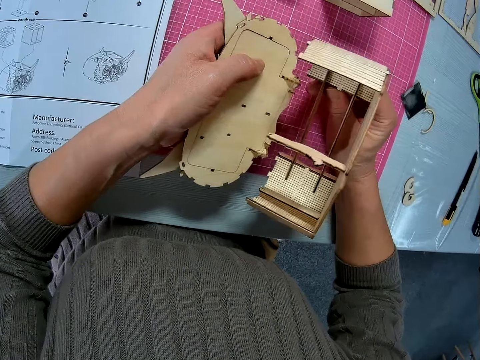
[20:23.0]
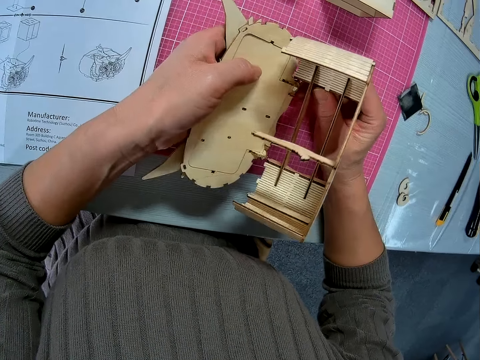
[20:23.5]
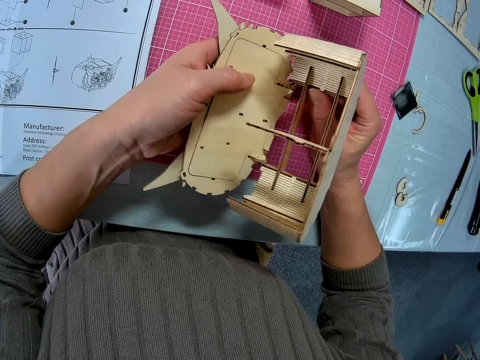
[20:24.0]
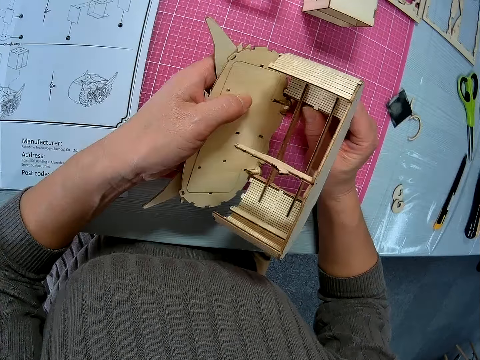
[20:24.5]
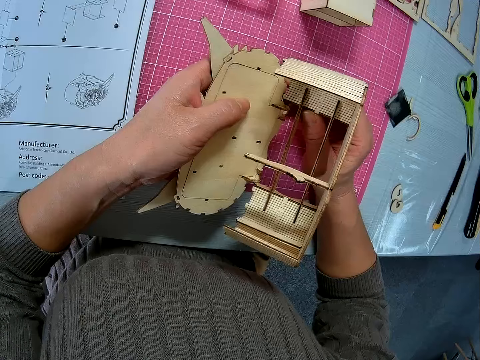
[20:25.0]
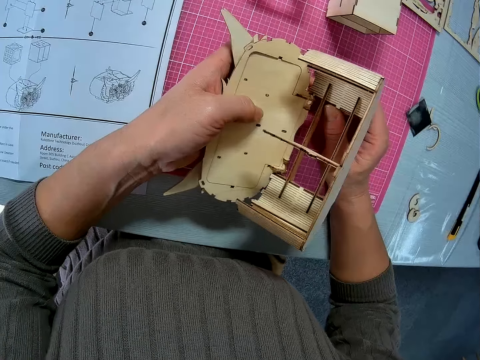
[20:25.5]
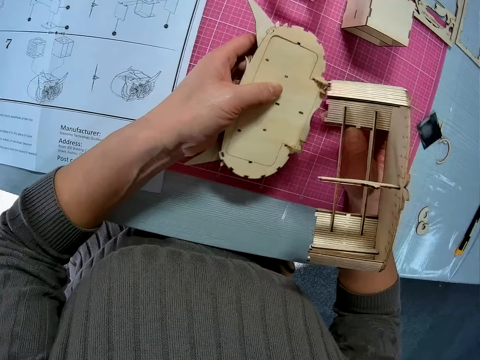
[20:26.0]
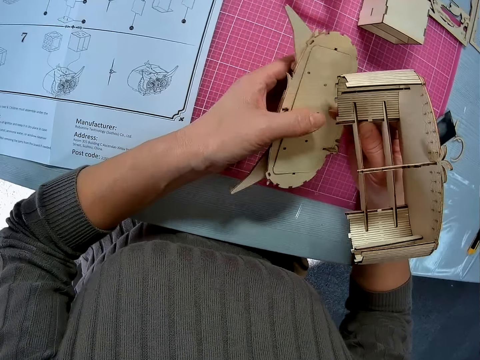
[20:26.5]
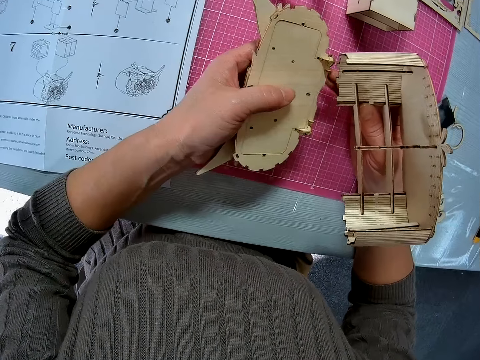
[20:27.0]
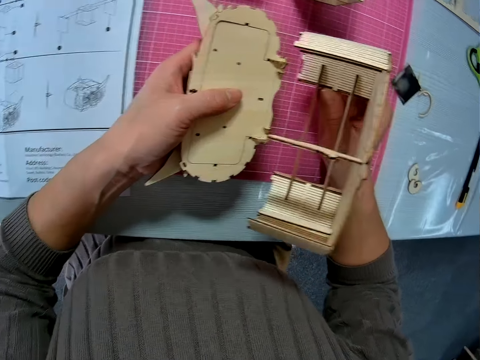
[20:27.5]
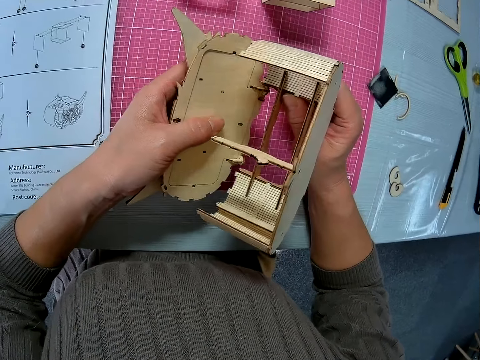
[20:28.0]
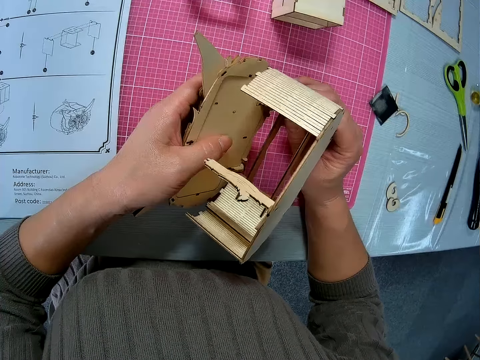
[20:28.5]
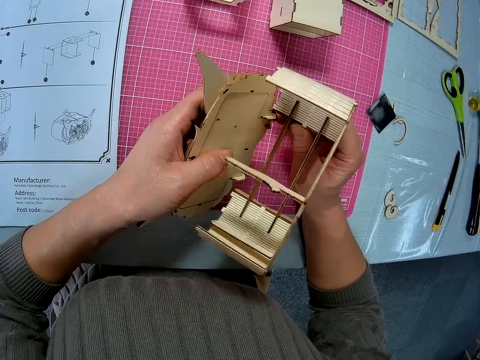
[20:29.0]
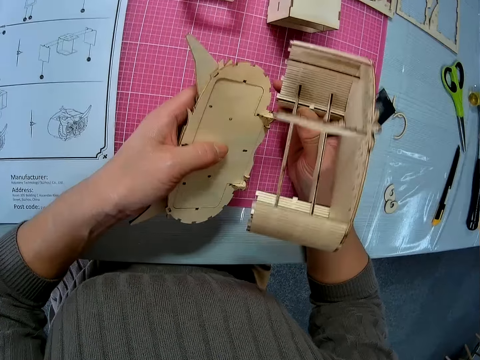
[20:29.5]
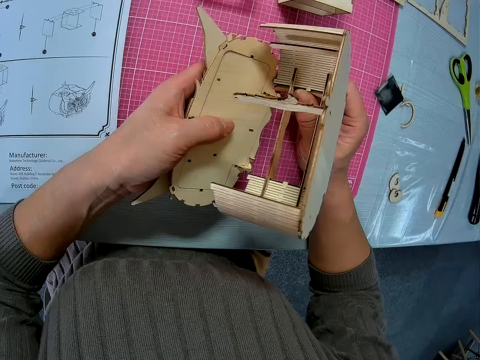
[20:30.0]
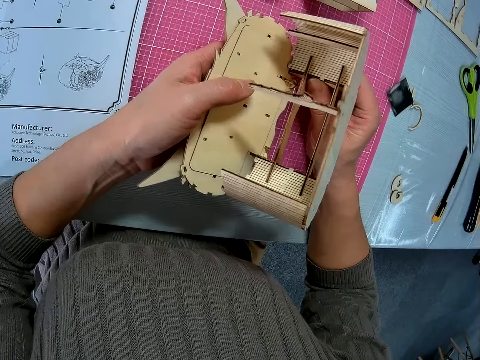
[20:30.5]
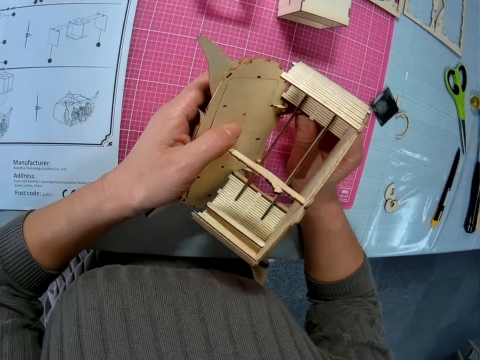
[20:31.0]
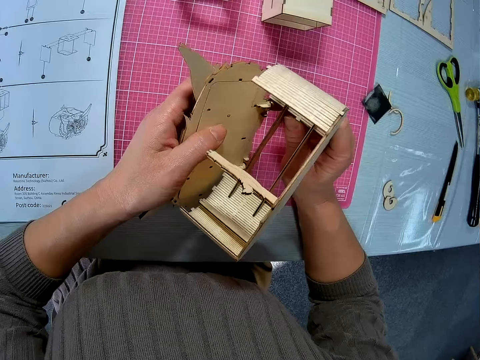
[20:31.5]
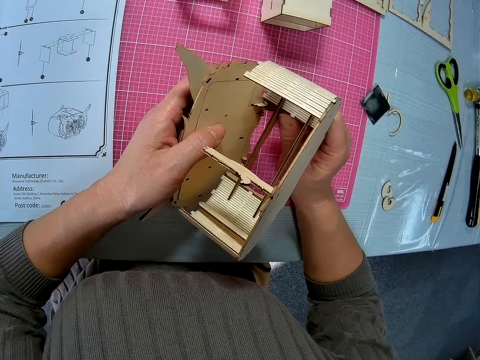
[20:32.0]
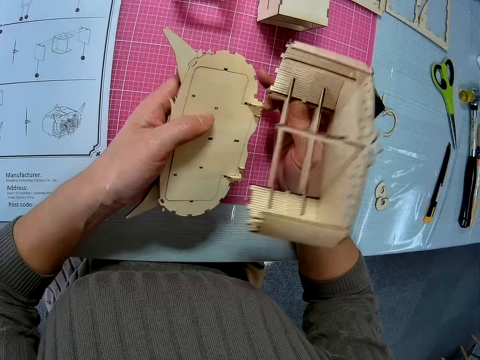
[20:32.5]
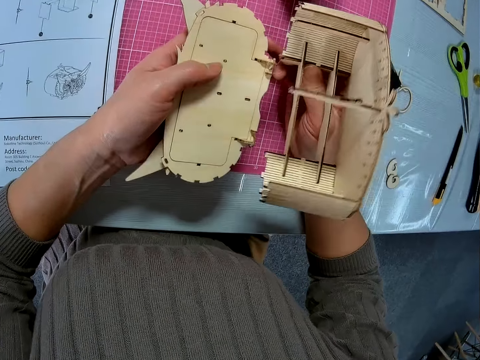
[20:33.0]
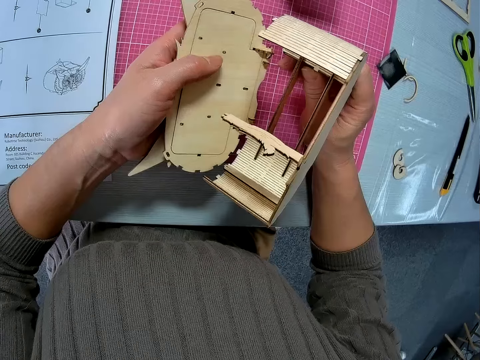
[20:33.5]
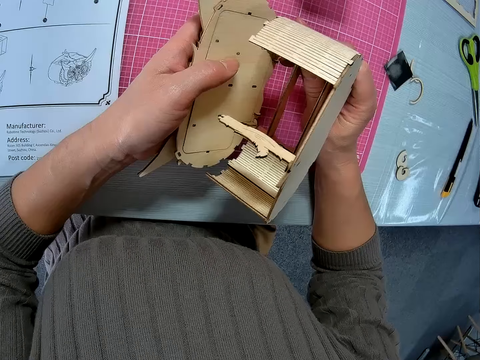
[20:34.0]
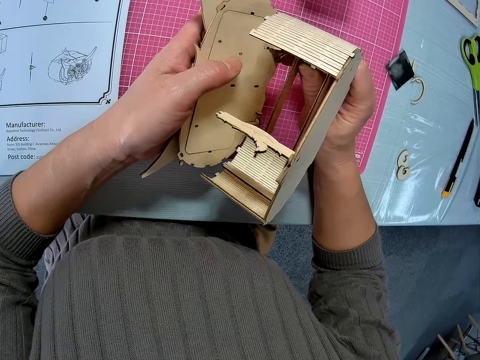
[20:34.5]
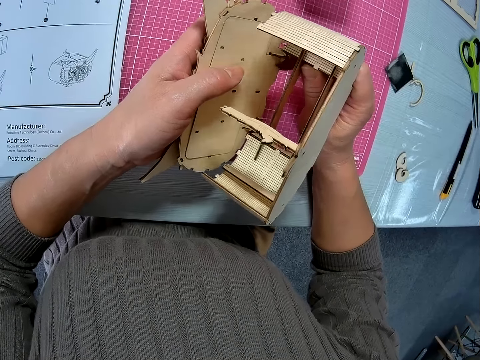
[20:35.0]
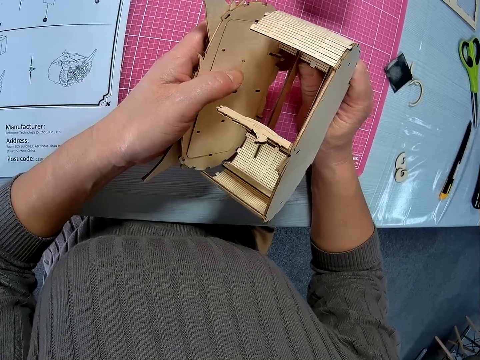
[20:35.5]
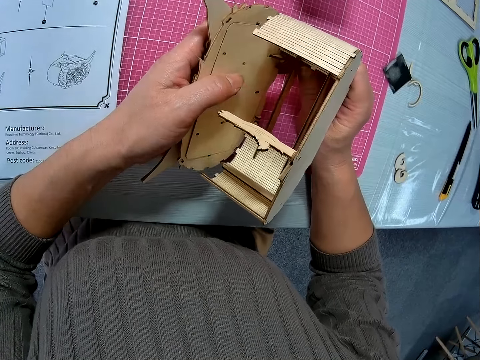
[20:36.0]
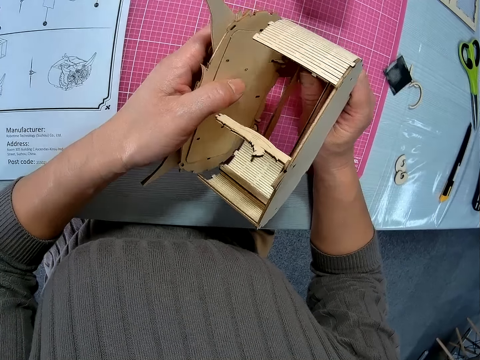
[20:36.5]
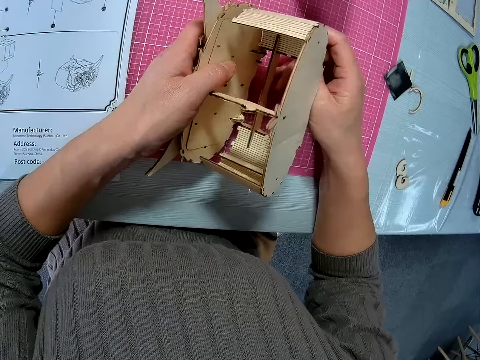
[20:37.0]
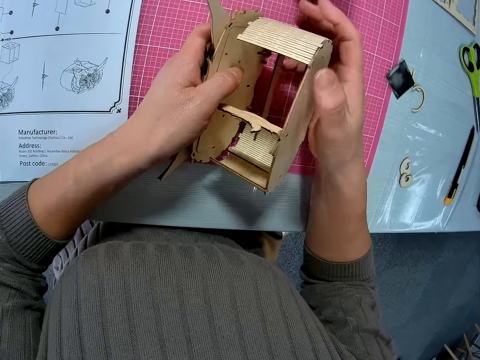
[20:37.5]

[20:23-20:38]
The camera wearer fixes the wooden parts together.

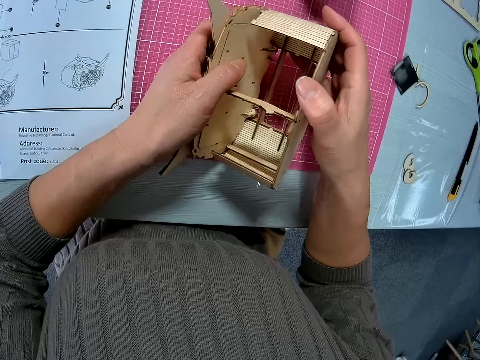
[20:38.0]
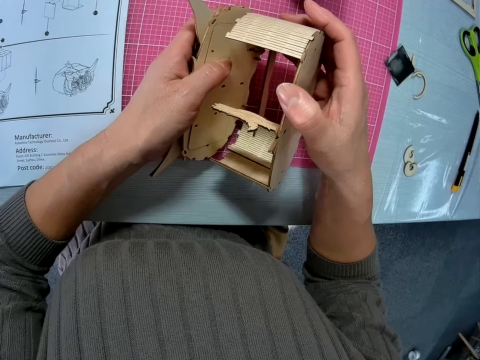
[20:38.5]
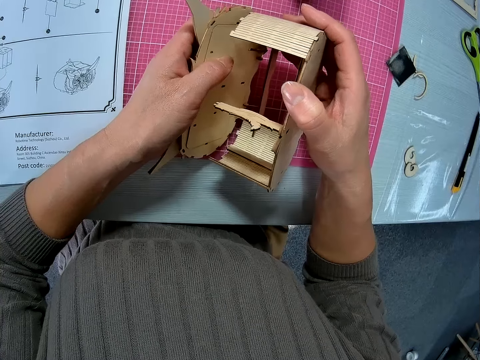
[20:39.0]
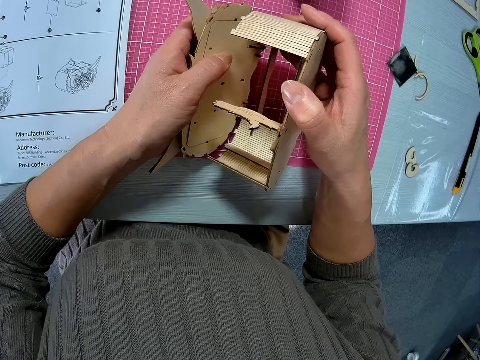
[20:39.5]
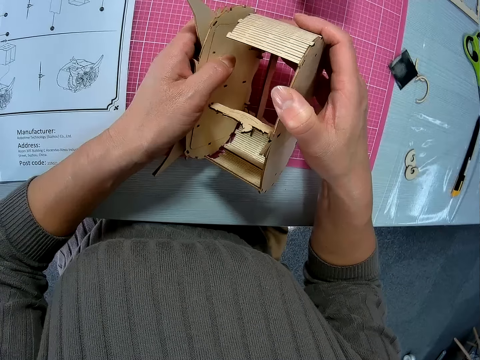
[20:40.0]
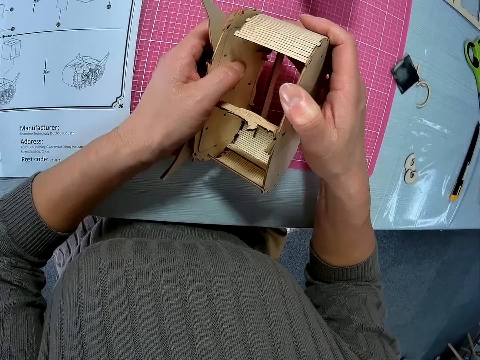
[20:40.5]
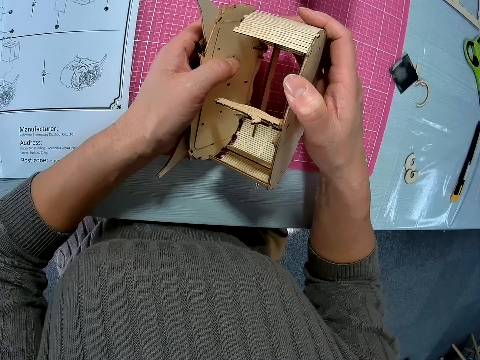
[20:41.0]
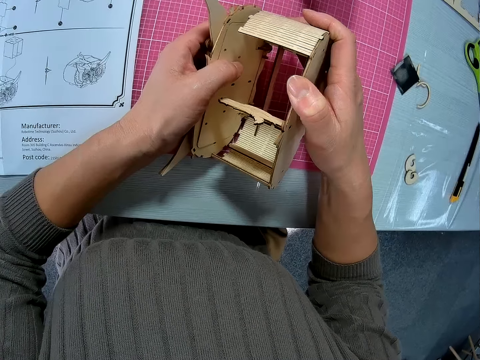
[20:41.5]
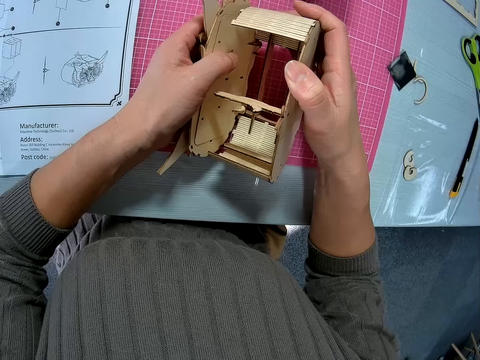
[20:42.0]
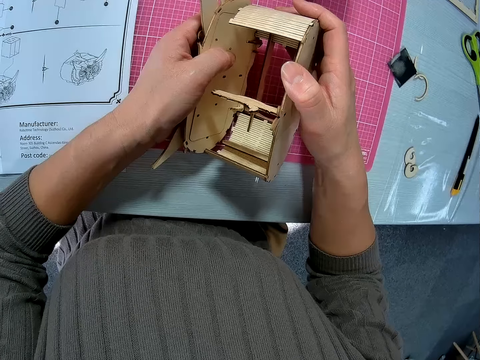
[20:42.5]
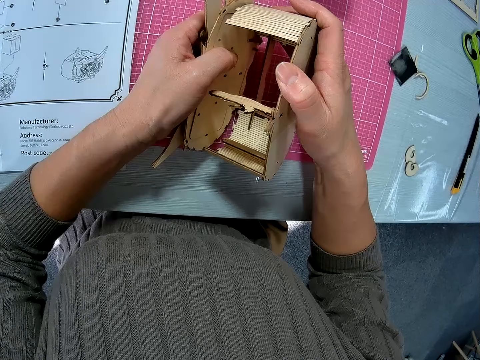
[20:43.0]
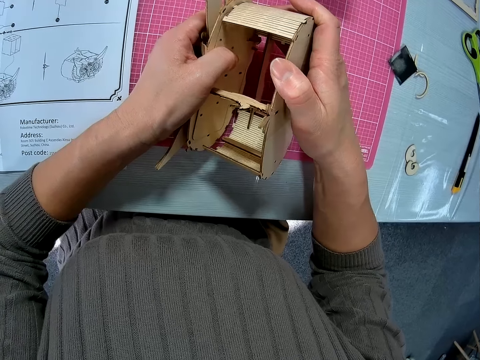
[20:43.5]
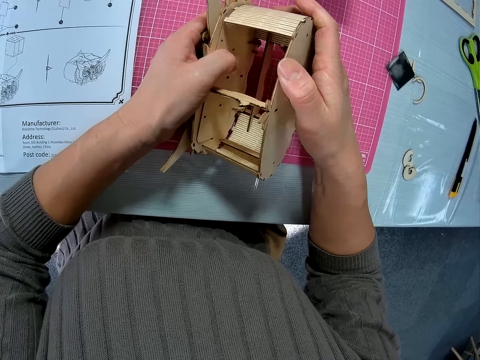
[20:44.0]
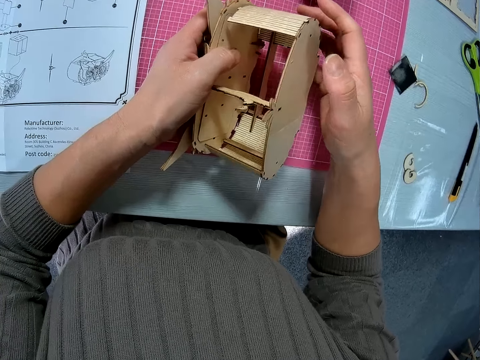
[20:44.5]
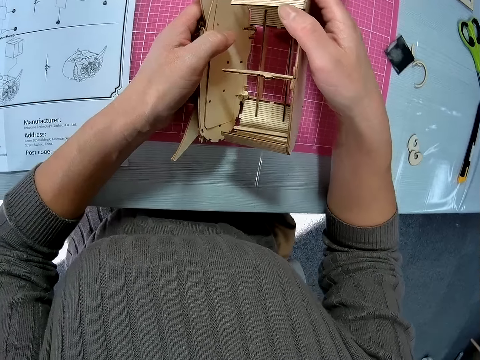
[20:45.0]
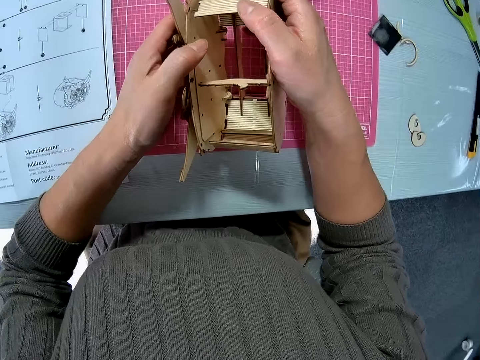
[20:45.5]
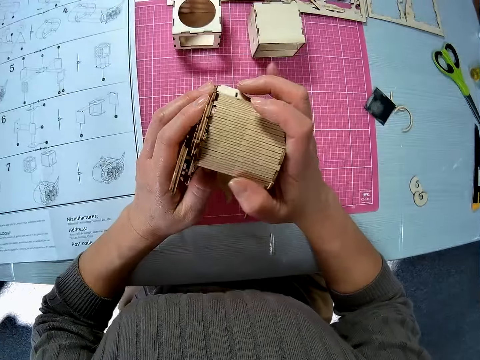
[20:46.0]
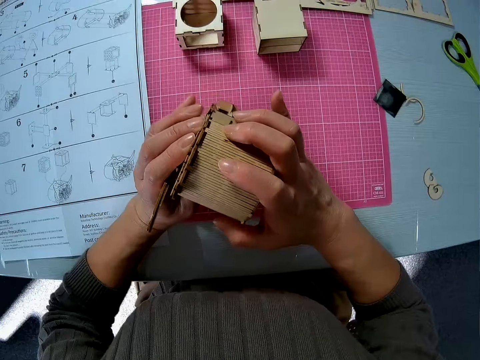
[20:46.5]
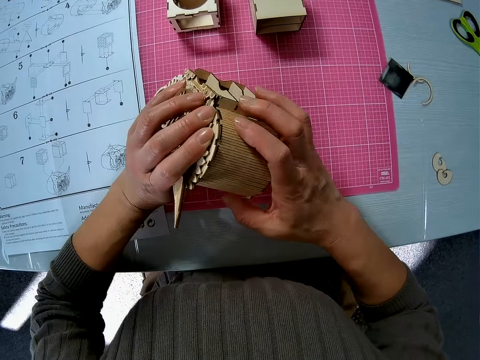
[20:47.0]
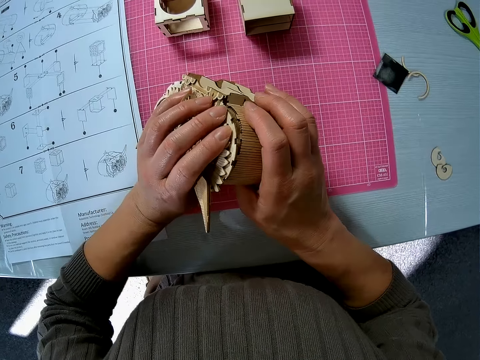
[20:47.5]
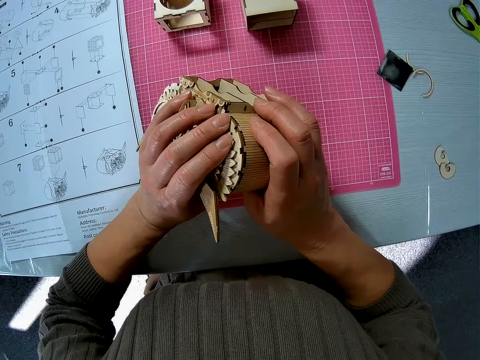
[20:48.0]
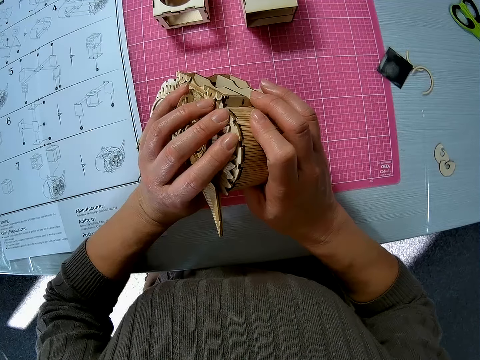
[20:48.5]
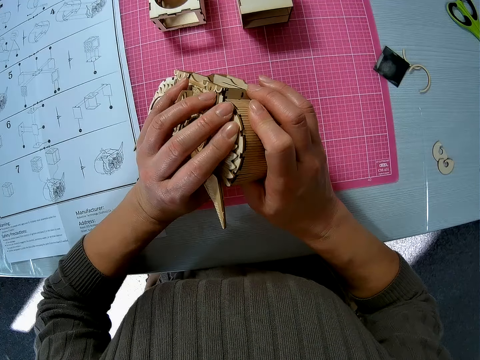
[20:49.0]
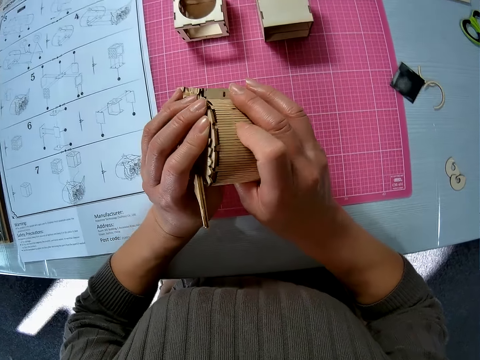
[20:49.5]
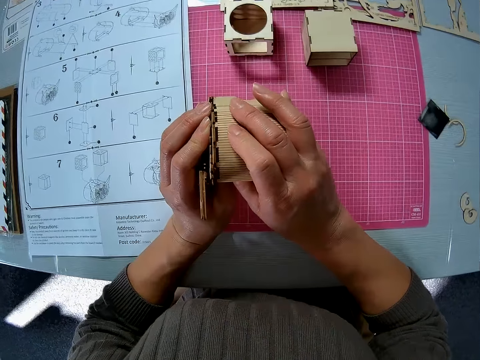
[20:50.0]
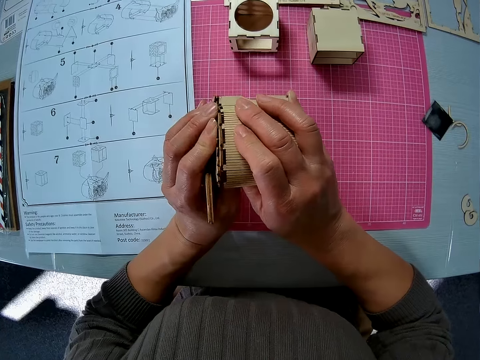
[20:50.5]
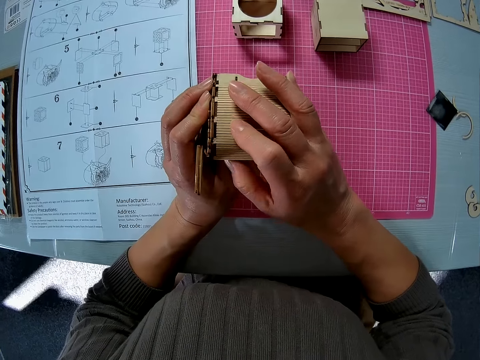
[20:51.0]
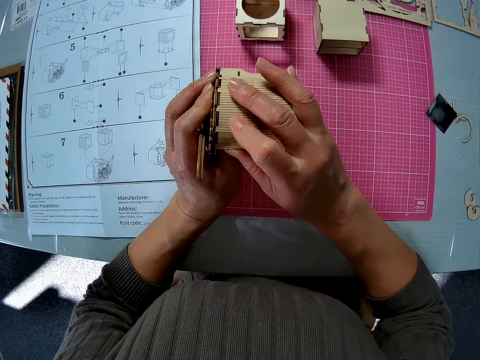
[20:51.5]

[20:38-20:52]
The camera wearer presses the laser cut wood craft kit.
